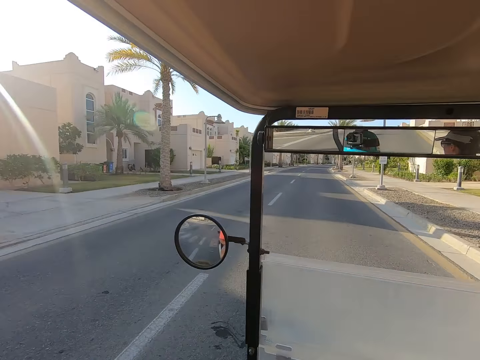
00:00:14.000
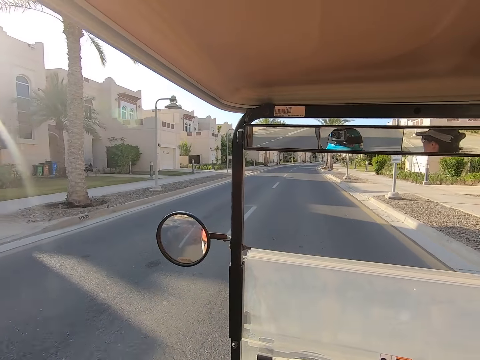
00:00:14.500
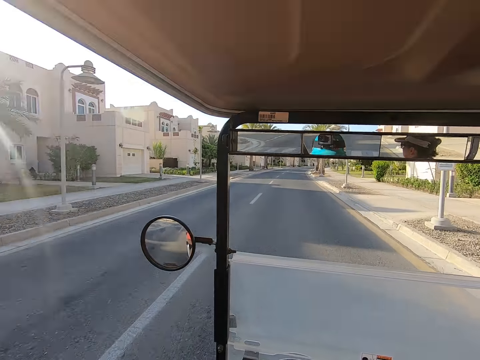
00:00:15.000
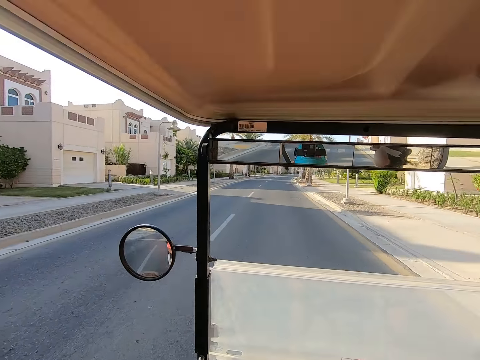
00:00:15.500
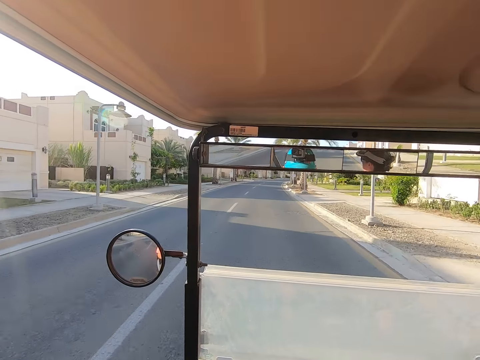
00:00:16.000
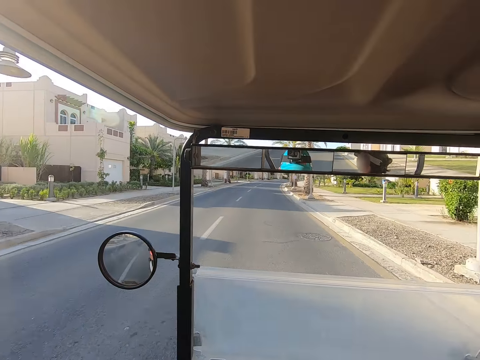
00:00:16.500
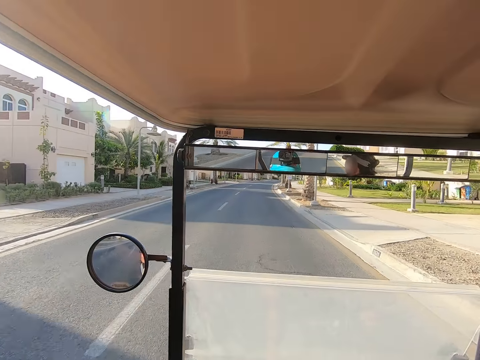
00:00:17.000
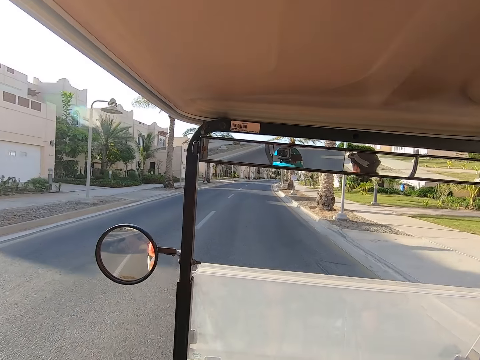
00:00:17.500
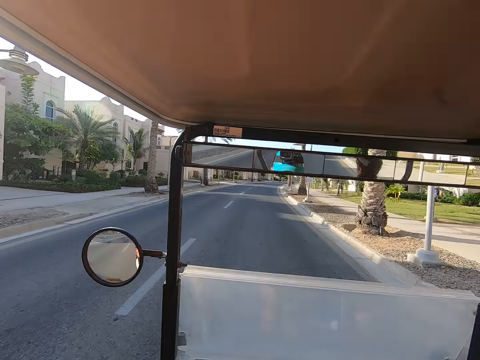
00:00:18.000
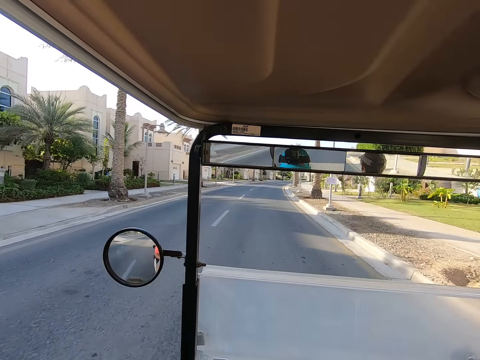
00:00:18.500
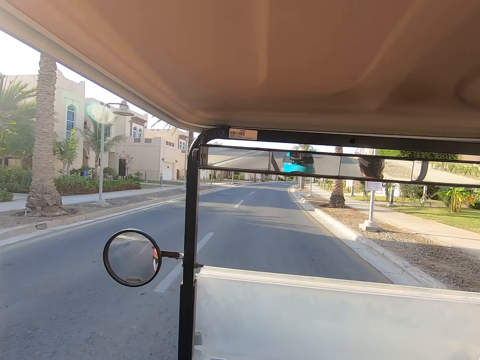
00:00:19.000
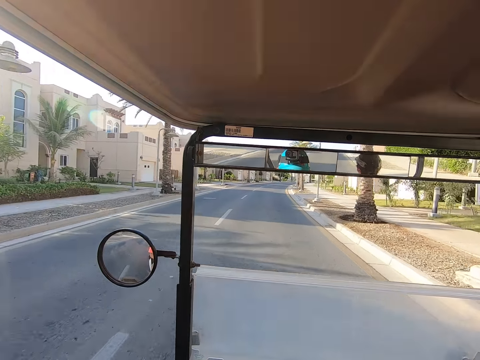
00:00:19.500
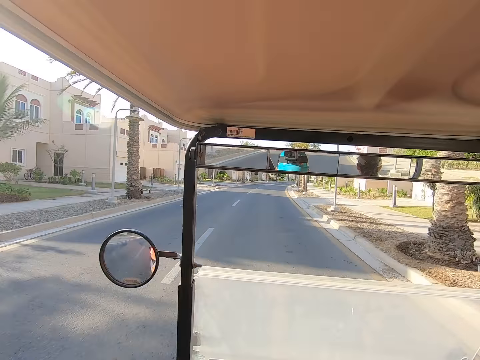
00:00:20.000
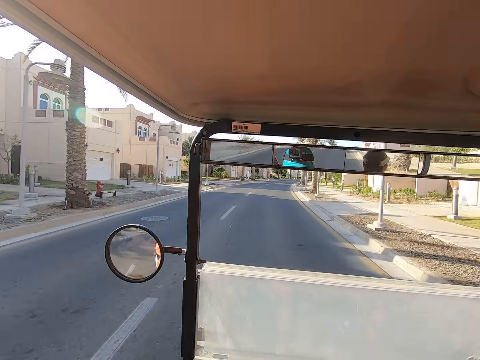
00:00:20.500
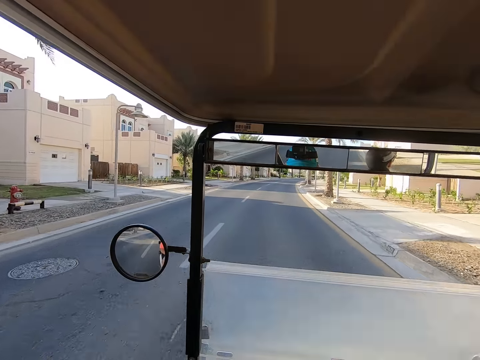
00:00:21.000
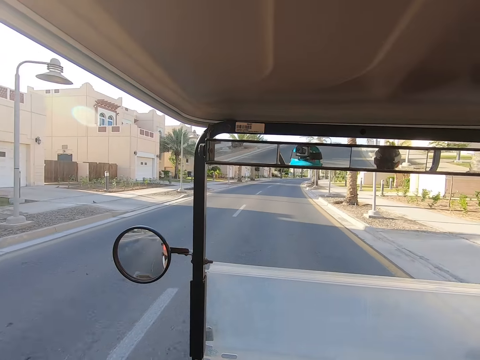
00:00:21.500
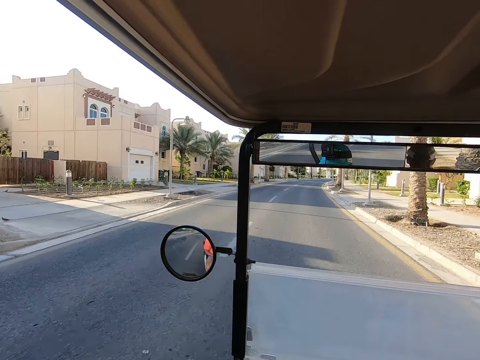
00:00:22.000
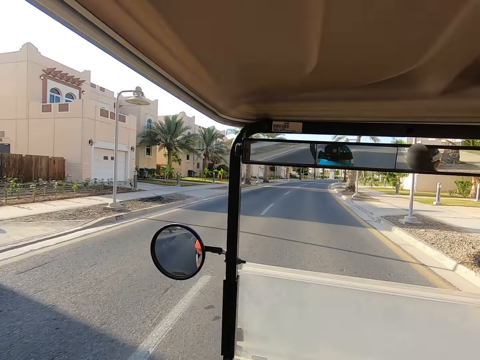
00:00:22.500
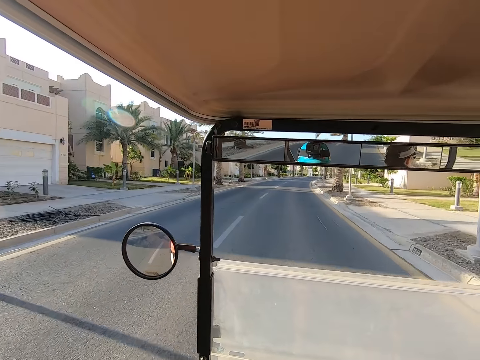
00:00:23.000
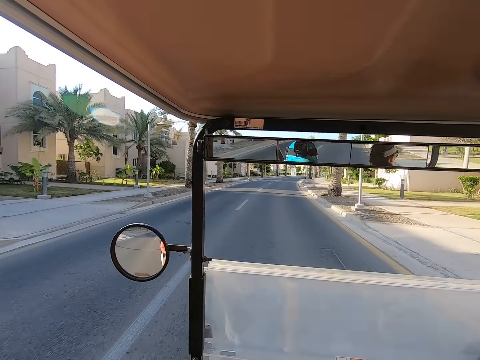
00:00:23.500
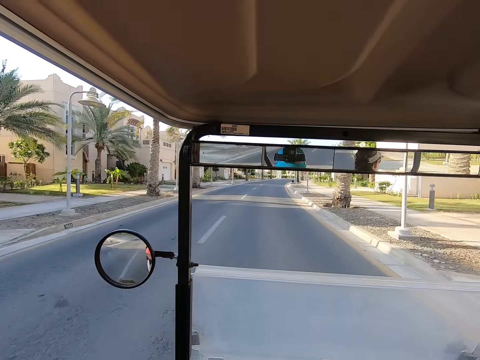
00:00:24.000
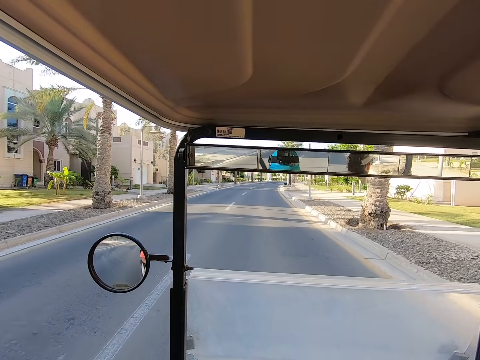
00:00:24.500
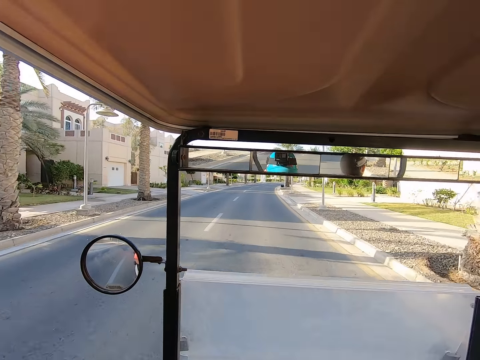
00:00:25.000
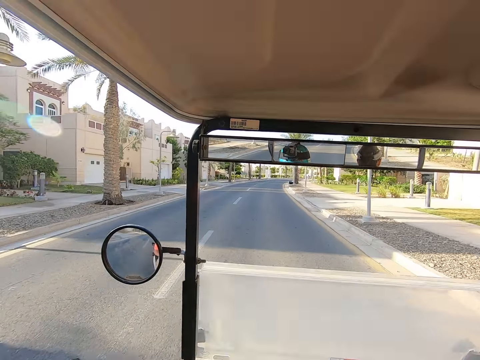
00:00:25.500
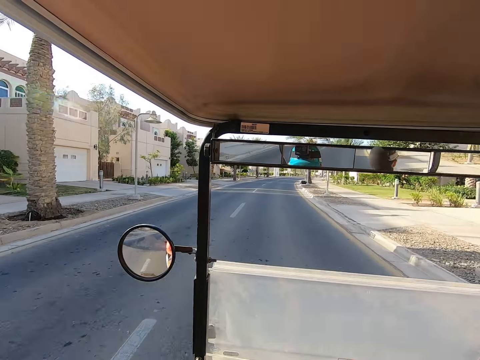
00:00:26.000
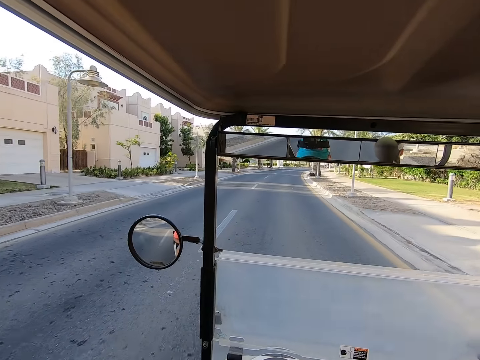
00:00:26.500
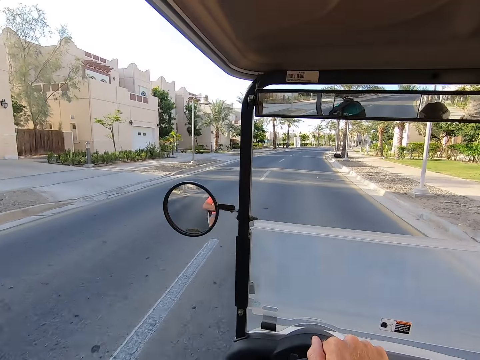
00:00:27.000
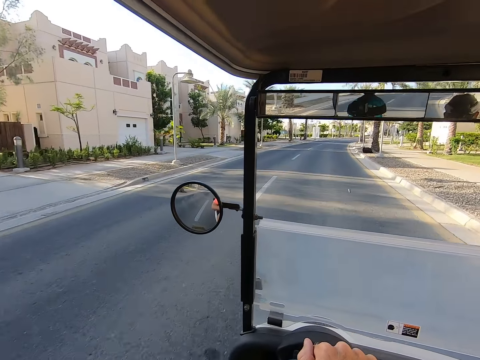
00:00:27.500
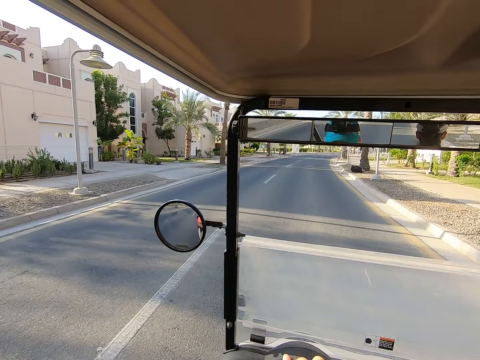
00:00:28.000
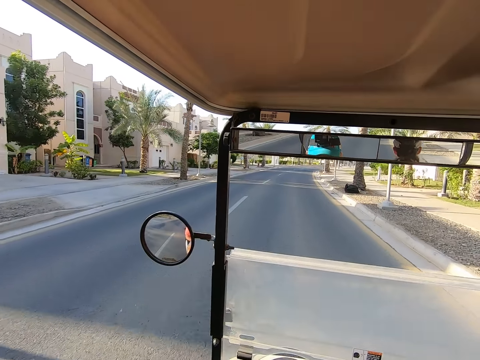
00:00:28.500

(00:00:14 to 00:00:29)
The camera wearer drives on the road.

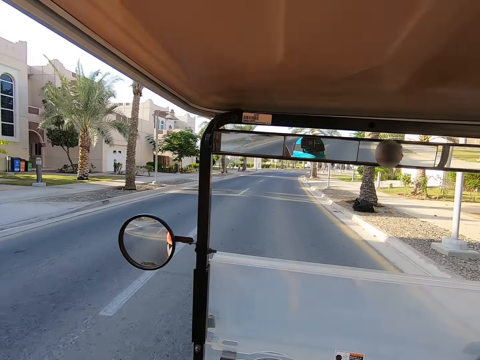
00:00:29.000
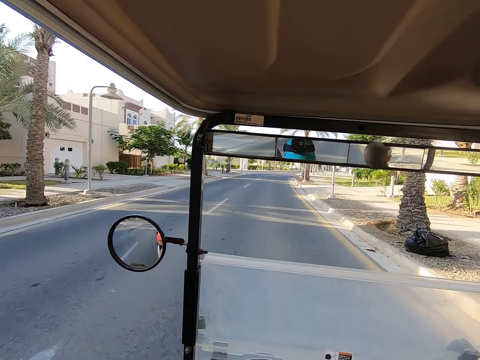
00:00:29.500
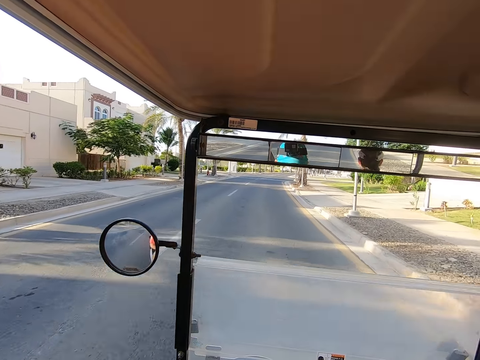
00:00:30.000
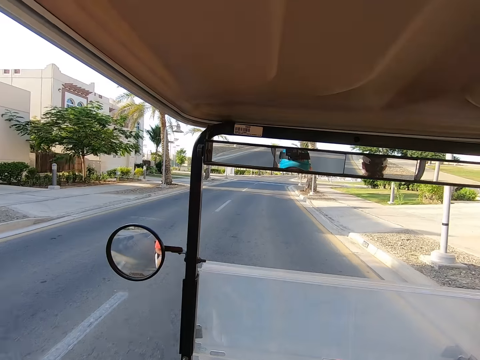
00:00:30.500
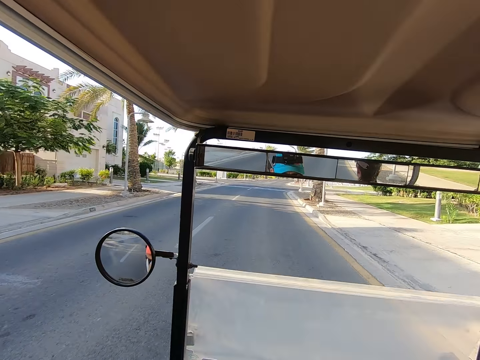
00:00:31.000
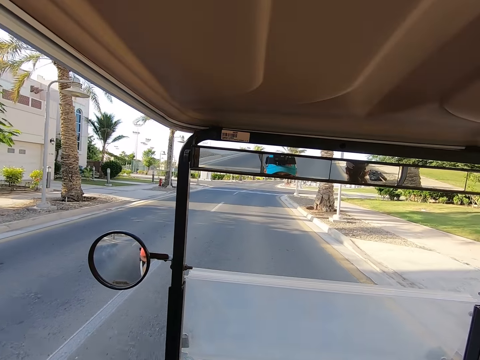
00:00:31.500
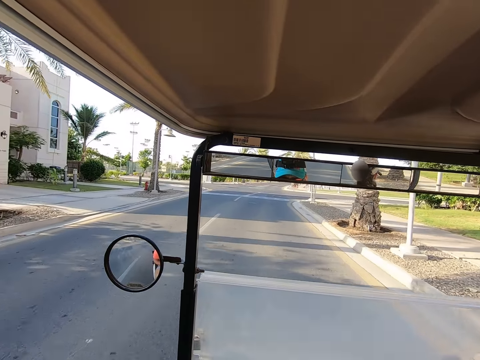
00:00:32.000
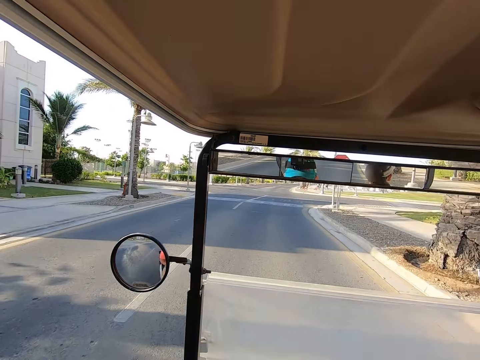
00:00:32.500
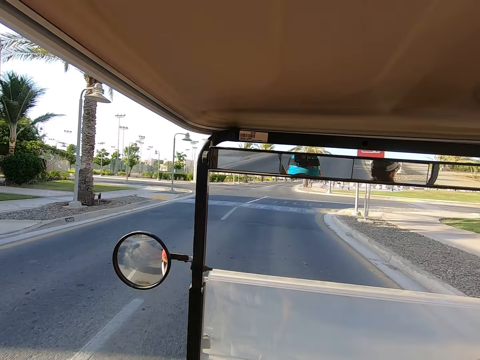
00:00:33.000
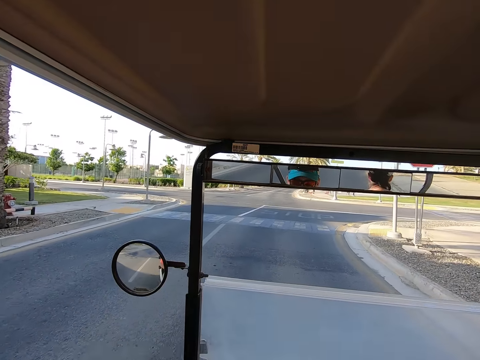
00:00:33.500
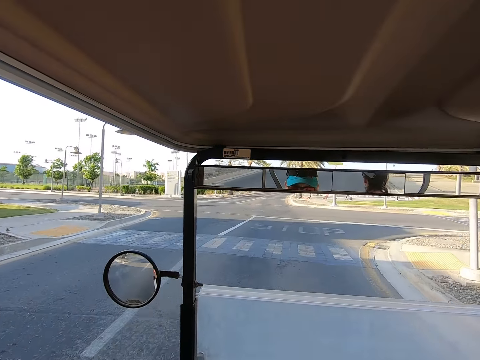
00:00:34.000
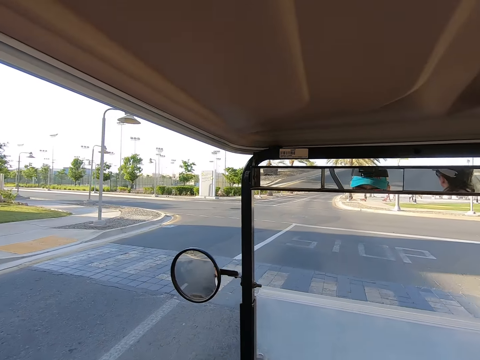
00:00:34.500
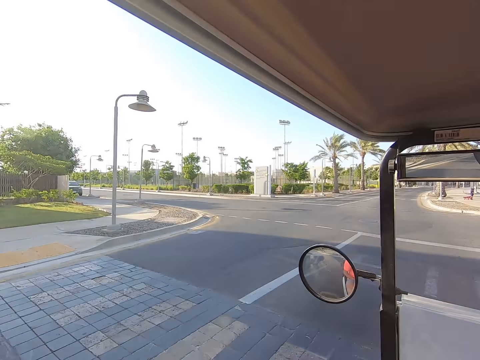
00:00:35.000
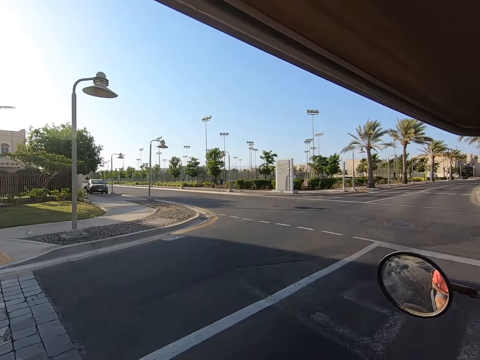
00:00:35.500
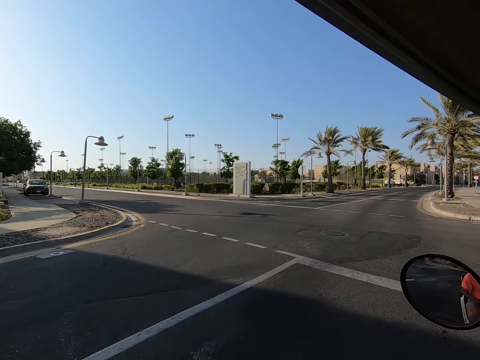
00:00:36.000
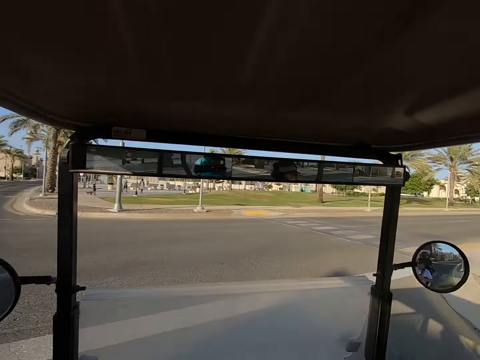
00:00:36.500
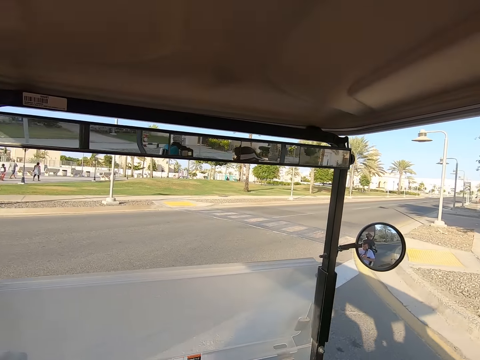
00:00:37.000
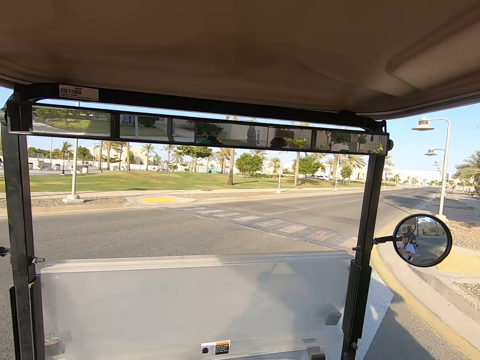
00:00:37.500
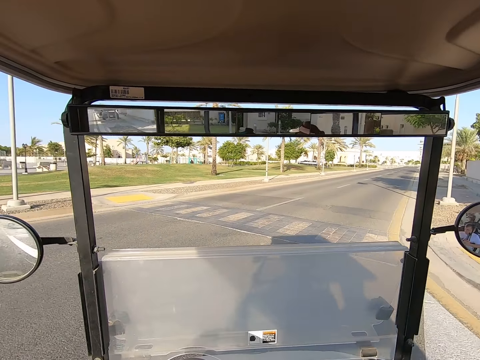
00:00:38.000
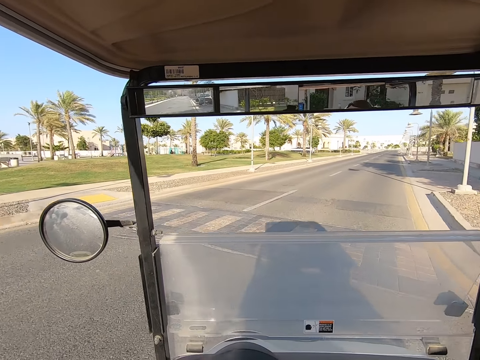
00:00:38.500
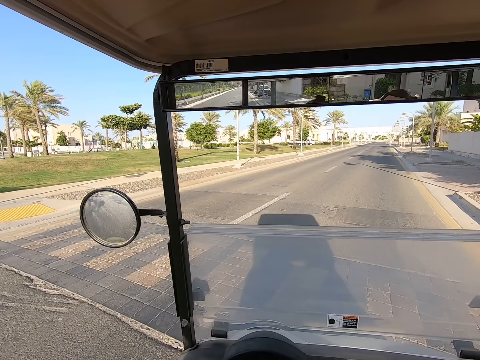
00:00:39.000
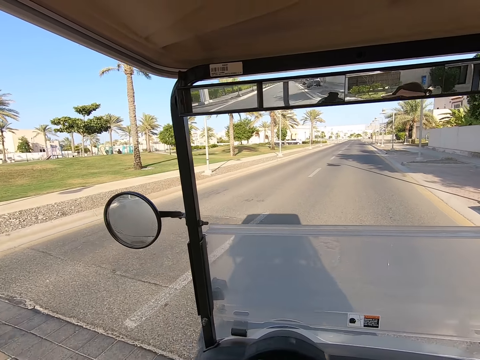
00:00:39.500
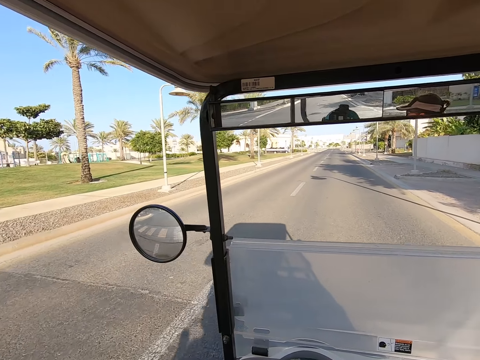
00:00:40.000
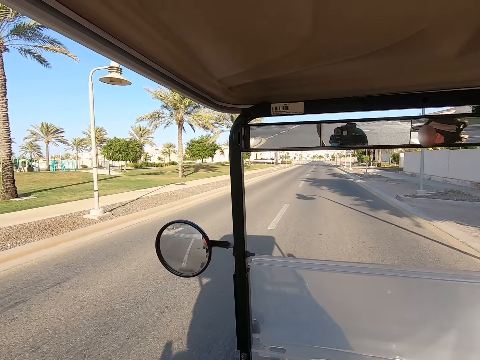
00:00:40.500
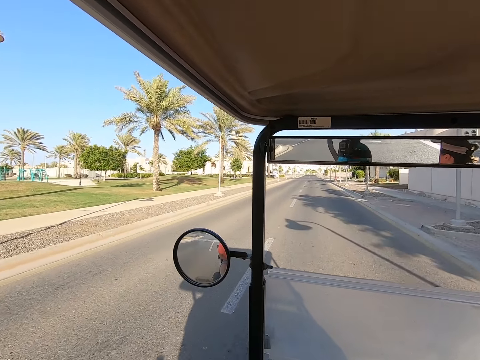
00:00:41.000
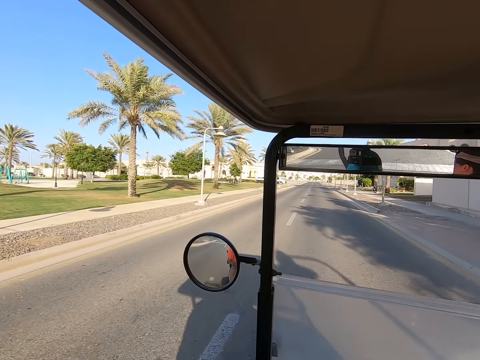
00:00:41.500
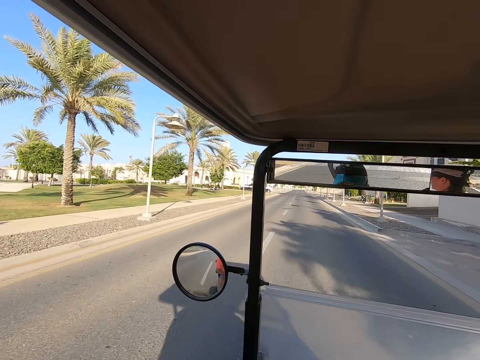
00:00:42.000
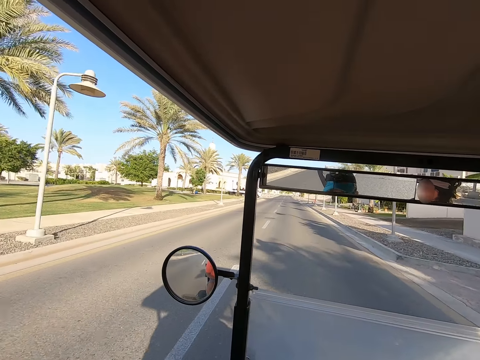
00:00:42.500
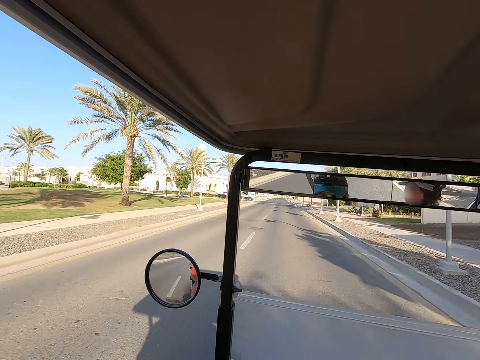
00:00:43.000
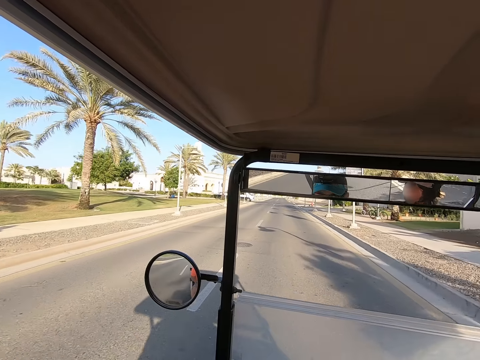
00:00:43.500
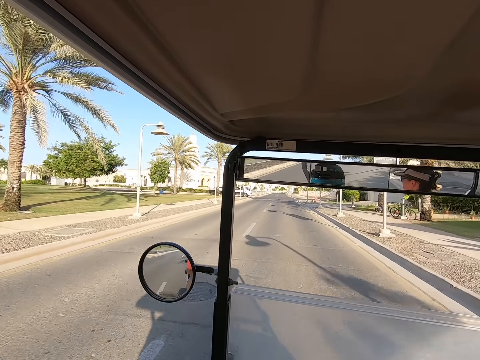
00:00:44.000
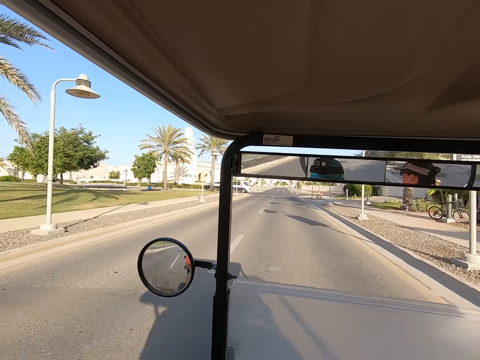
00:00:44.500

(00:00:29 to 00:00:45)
The camera wearer looks around on the road. They negotiate a corner. They drive on the road.
